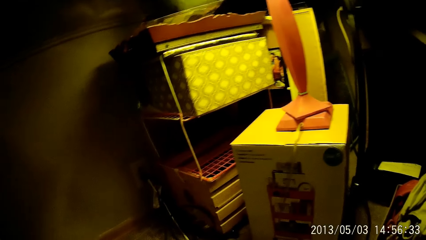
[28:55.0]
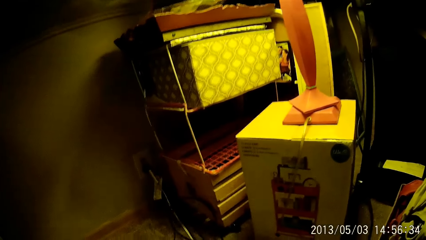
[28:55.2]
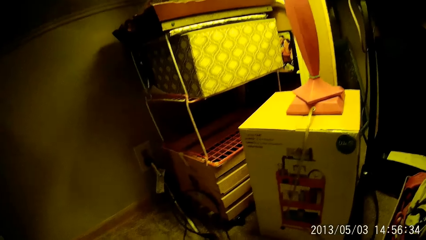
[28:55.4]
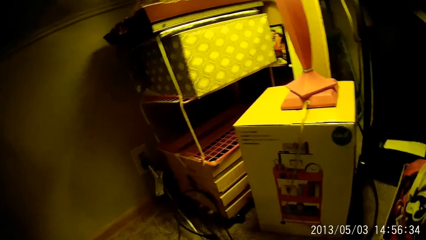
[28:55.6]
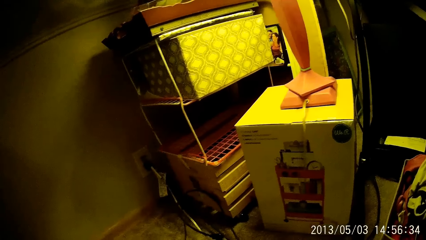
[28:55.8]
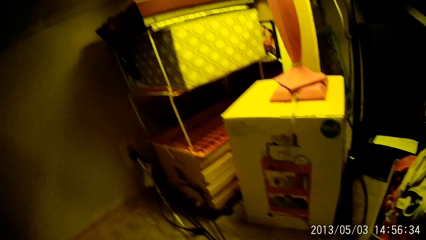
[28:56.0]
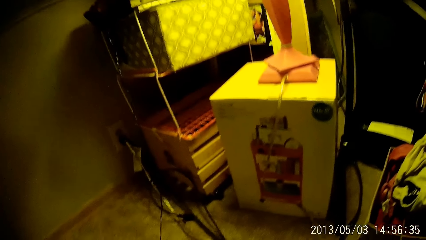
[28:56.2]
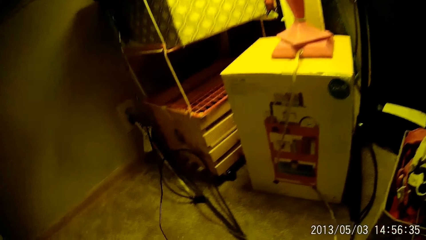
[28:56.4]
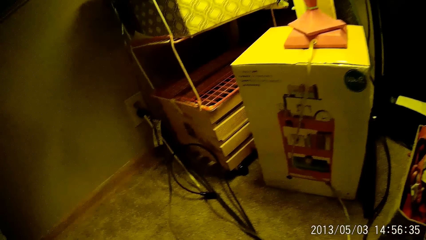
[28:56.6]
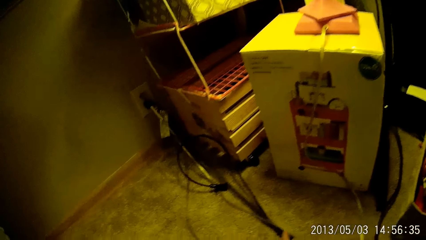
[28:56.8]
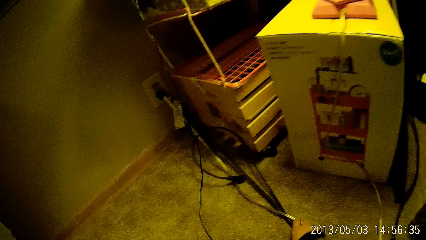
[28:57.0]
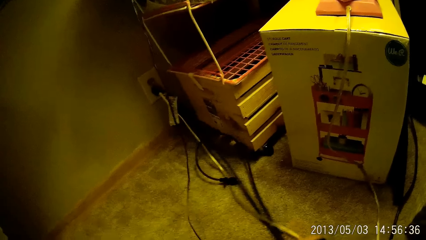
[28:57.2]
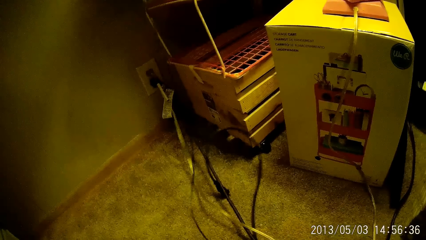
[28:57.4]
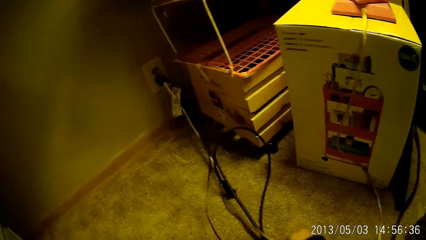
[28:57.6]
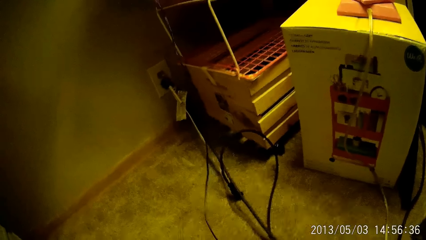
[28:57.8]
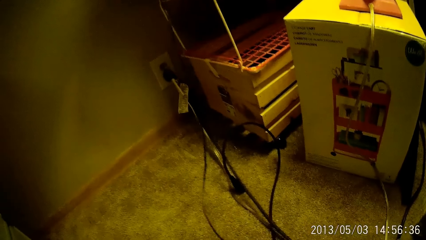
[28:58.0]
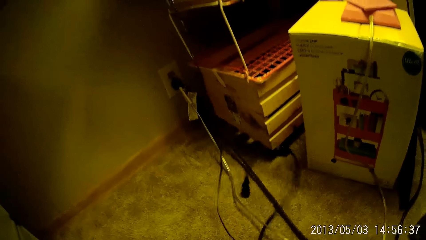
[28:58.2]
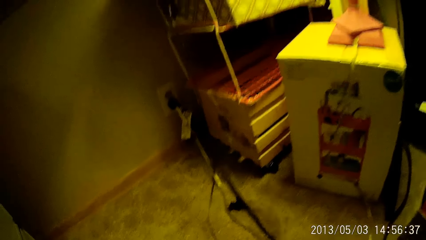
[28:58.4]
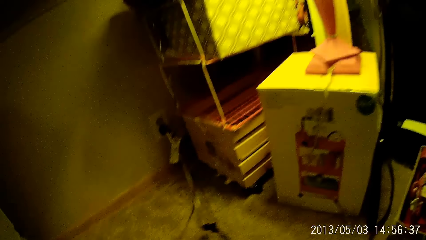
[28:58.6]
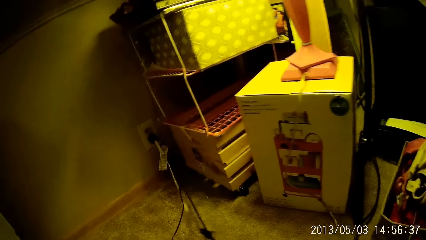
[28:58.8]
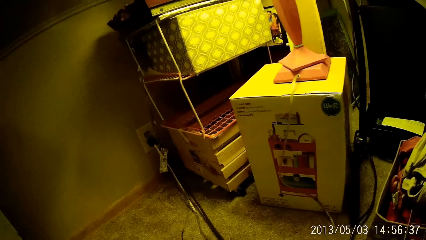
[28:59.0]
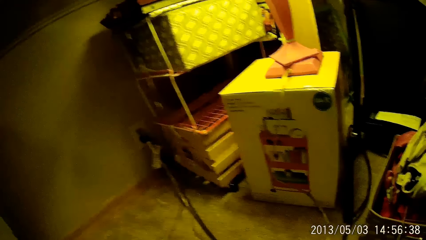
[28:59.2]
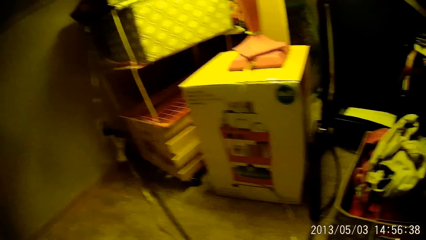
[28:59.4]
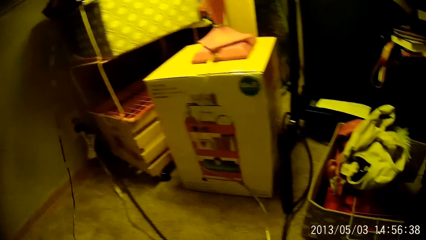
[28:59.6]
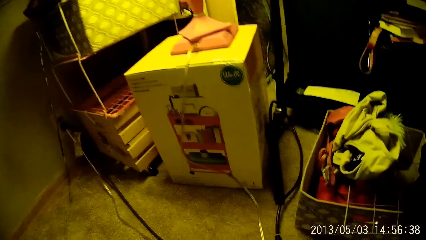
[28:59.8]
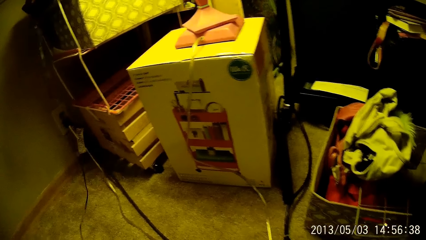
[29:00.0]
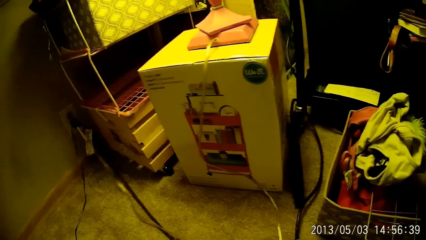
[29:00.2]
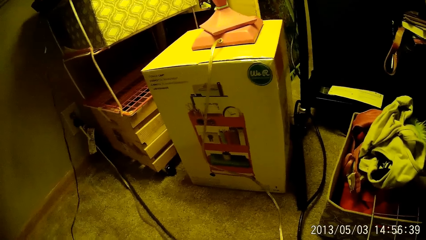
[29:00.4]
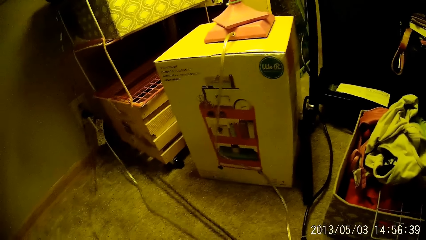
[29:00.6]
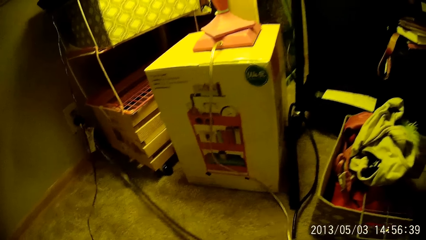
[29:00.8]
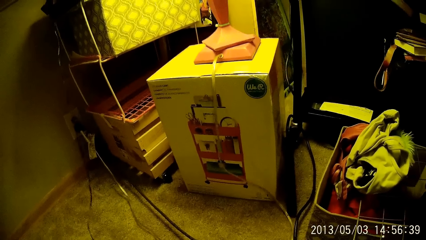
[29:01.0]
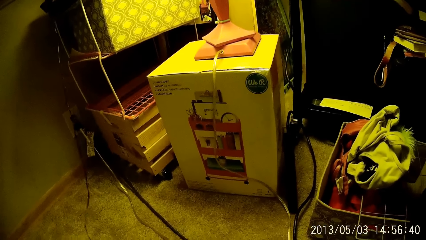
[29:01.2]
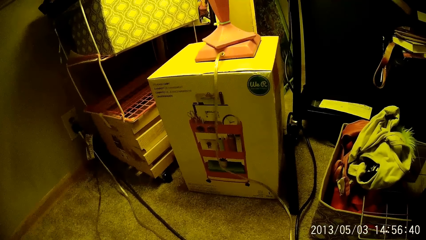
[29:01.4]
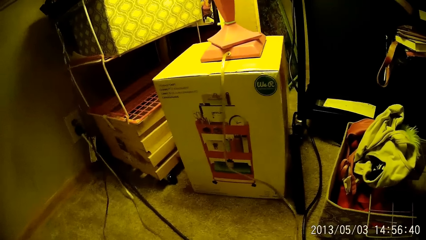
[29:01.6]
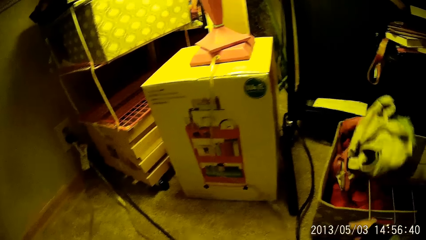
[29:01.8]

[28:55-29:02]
The camera wearer sorts the electric cables. He adjusts some wires with his right hand.

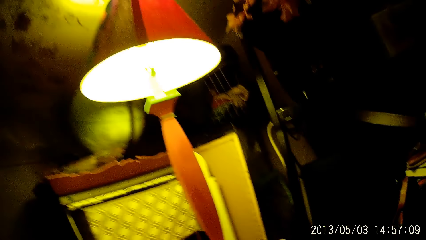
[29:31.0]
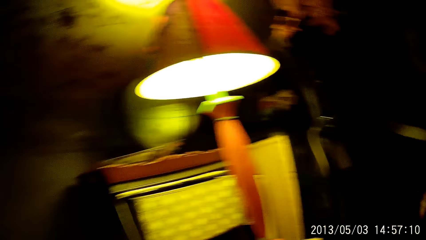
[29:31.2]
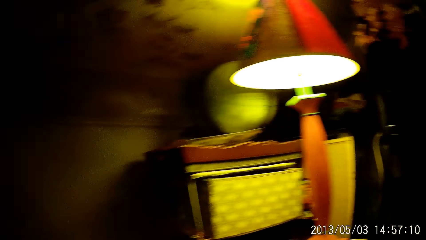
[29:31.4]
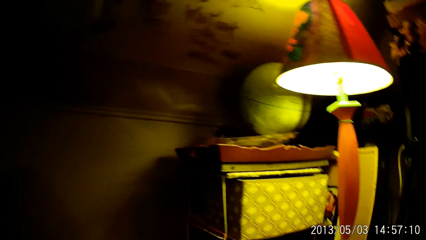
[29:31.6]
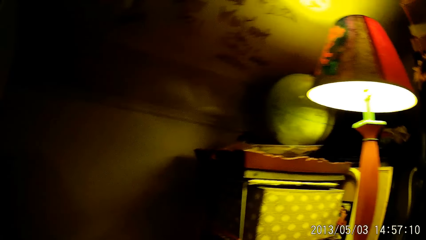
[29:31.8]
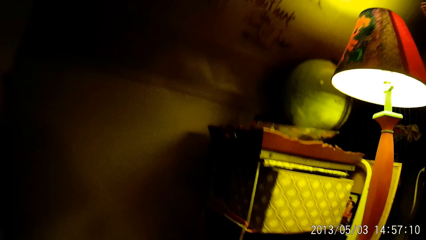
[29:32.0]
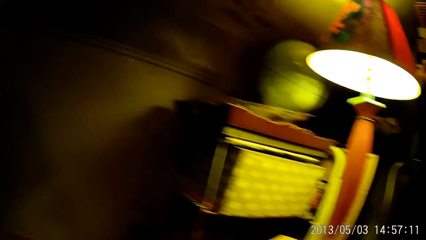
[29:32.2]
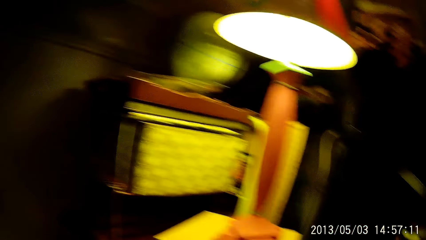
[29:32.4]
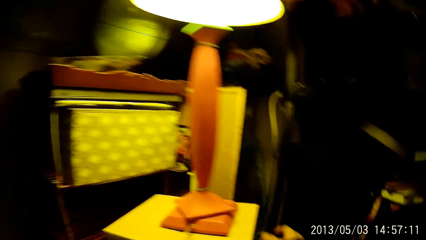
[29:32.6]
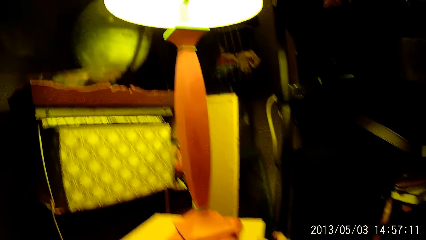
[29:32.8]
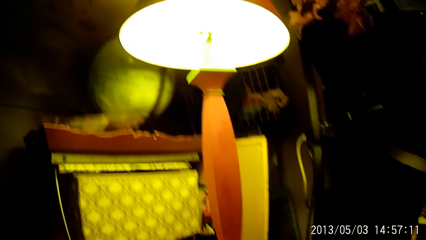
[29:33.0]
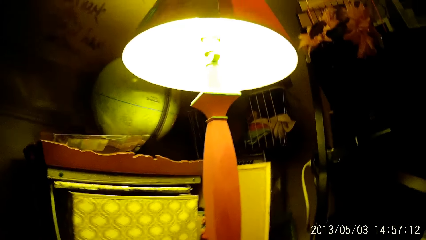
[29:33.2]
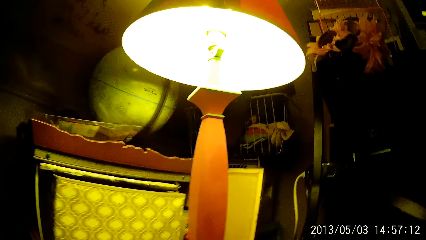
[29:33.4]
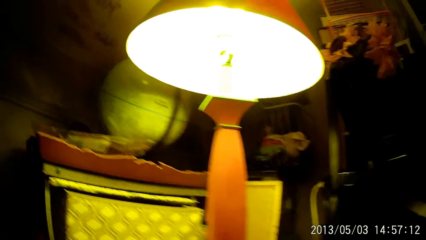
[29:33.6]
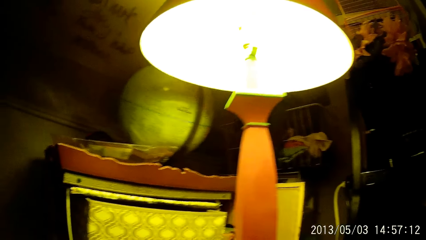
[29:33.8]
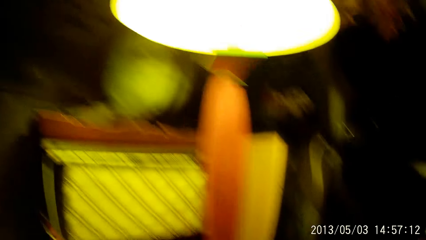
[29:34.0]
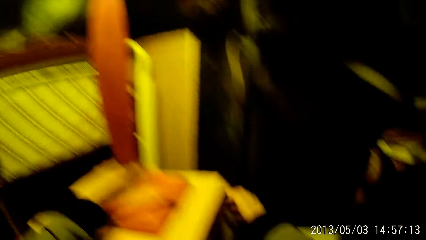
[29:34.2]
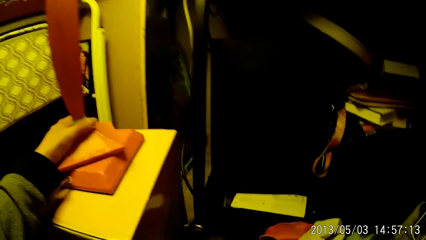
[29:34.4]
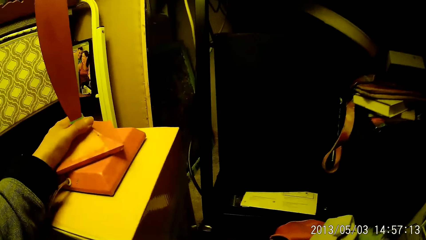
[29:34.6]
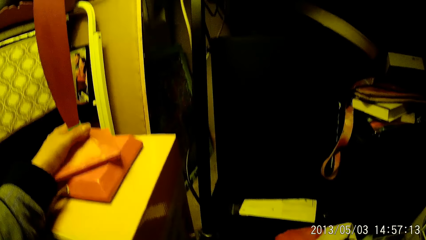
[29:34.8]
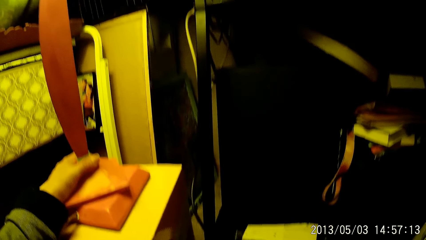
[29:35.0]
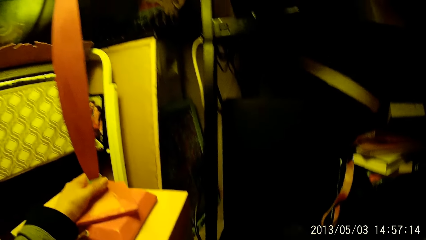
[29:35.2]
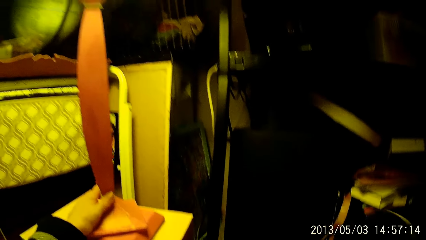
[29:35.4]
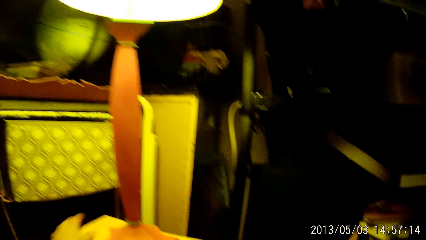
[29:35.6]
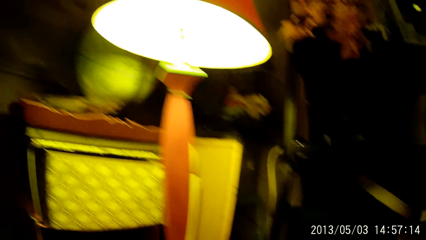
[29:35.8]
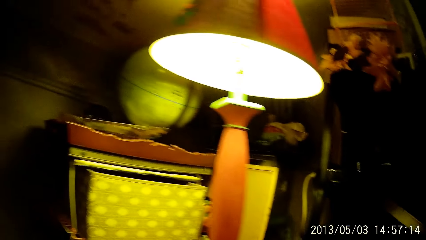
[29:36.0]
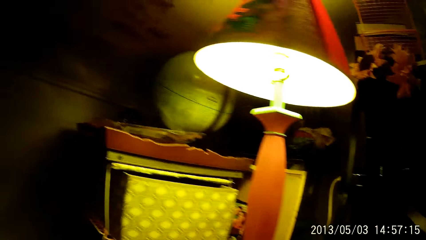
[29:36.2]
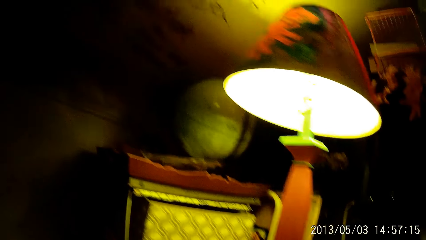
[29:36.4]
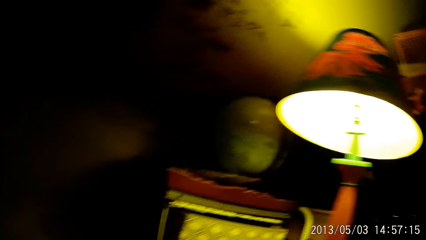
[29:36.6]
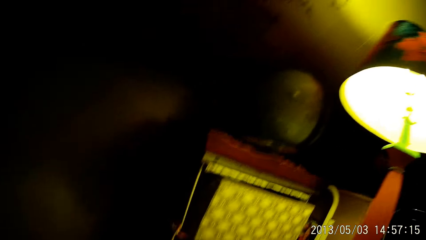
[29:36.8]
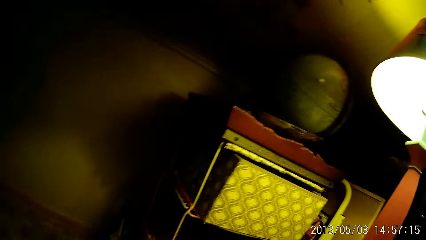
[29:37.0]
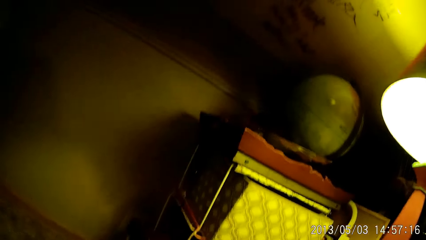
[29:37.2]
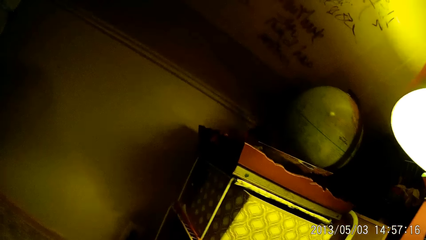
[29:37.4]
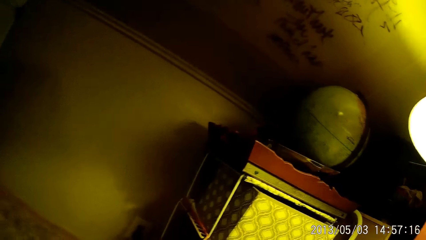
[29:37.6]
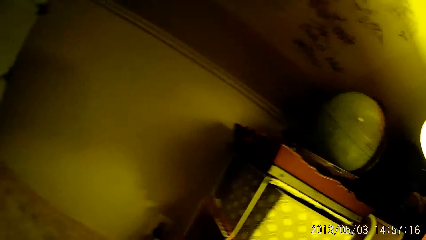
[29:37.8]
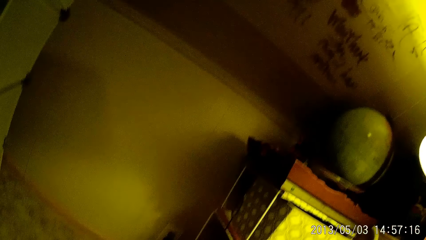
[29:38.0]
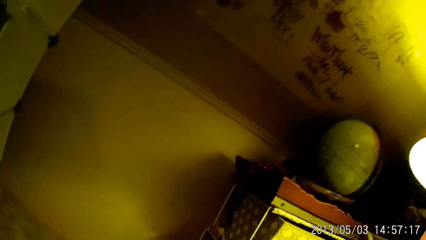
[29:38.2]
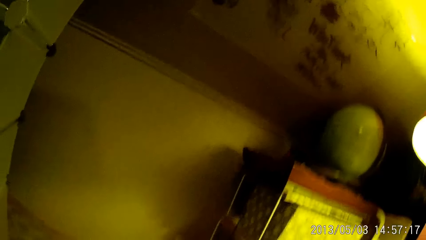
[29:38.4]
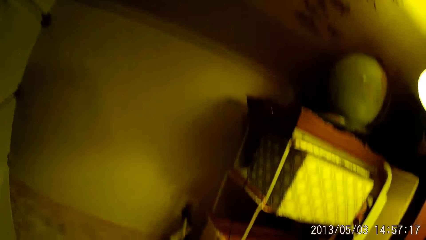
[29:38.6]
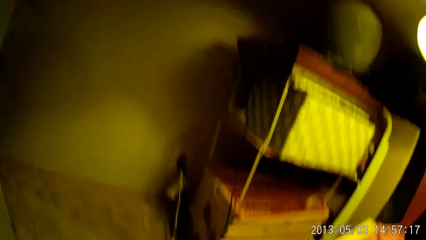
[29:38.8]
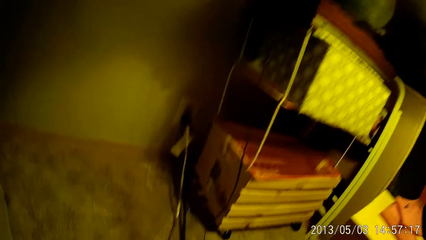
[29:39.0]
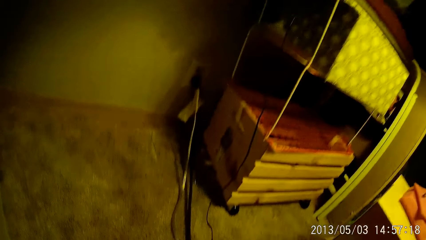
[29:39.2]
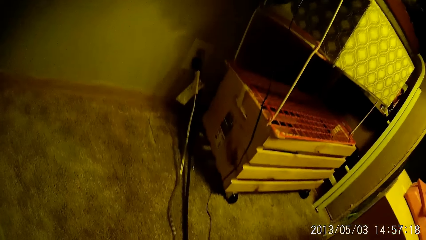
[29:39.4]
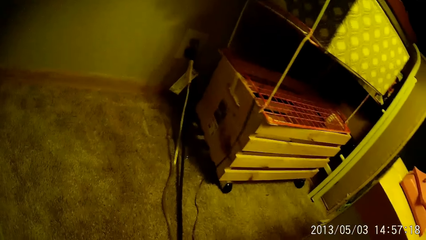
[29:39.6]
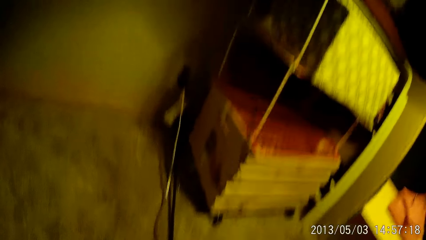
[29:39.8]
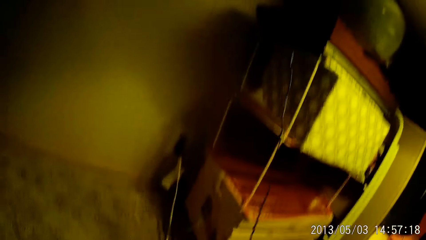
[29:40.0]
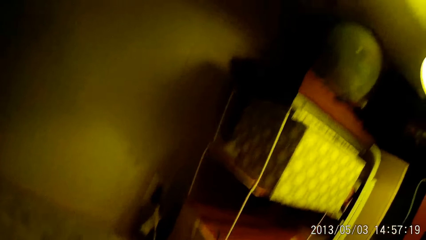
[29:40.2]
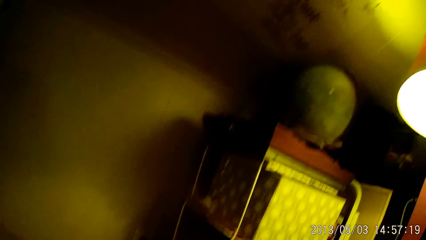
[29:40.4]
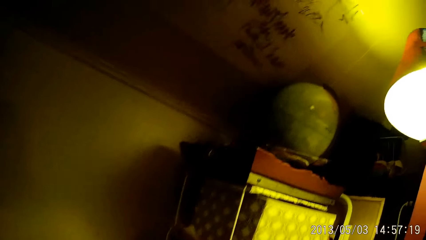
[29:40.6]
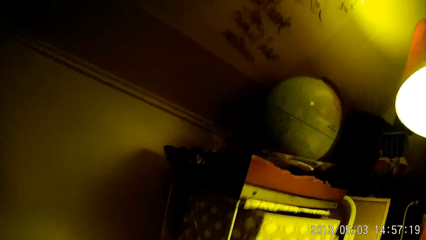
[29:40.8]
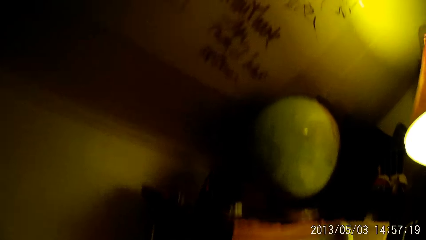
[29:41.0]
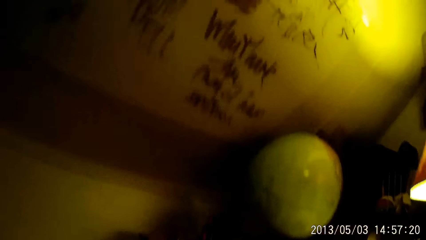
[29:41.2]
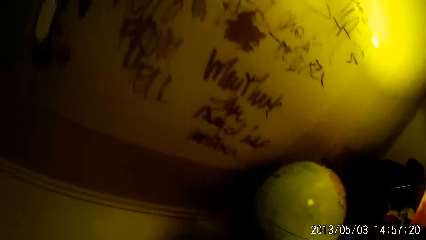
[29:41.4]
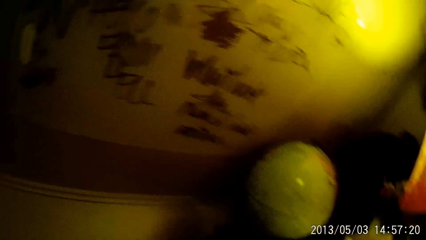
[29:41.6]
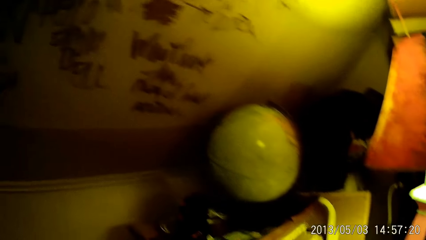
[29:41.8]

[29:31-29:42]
The camera wearer touches a table with his right hand. He adjusts the base of a lampstand with his left hand. He removes his right hand from the base of the table. He removes his left hand from the base of the lampstand.
